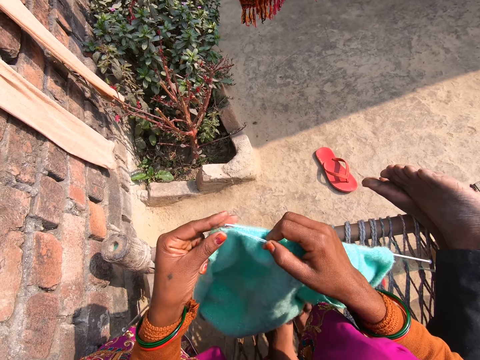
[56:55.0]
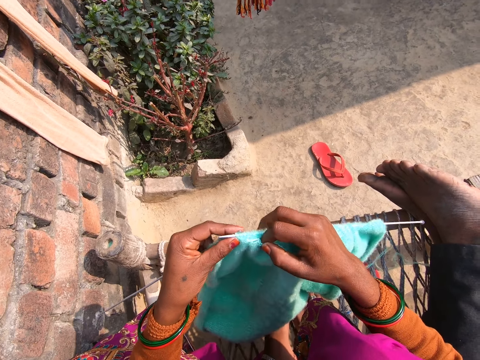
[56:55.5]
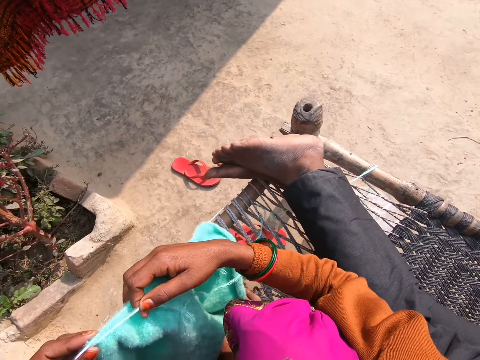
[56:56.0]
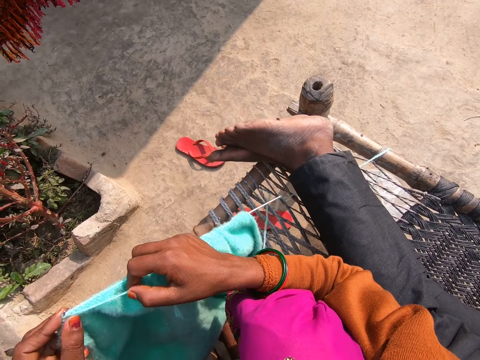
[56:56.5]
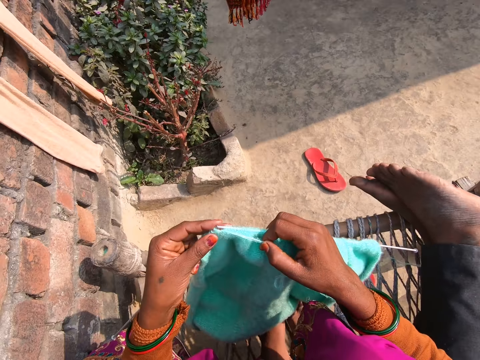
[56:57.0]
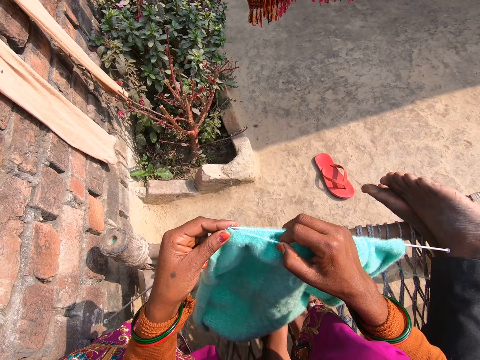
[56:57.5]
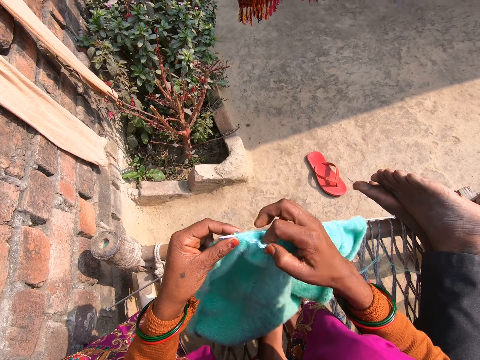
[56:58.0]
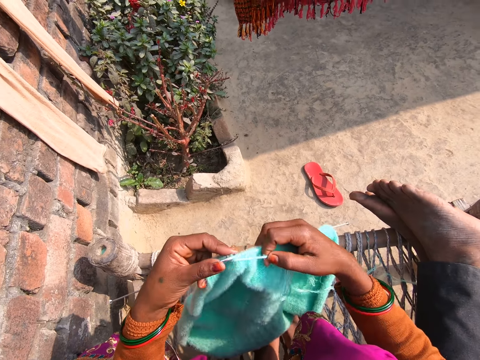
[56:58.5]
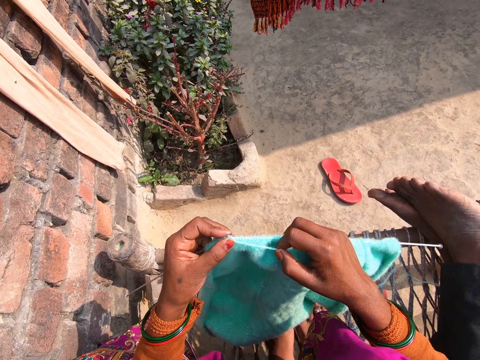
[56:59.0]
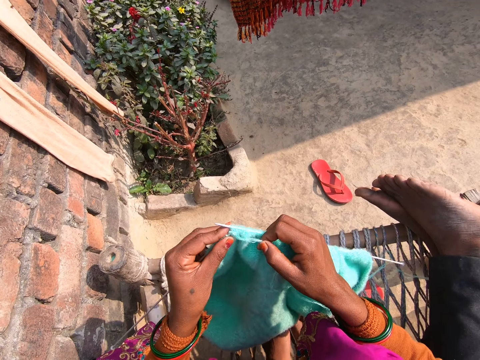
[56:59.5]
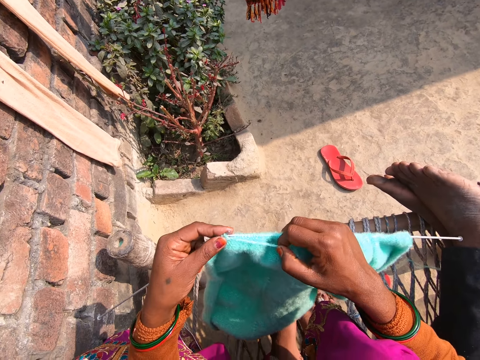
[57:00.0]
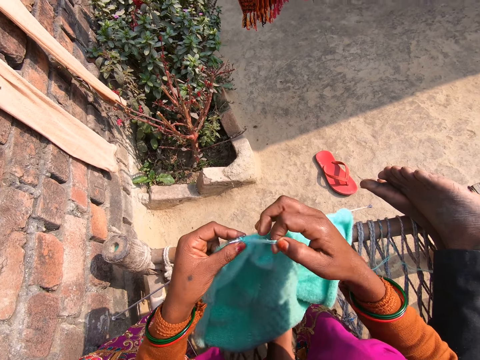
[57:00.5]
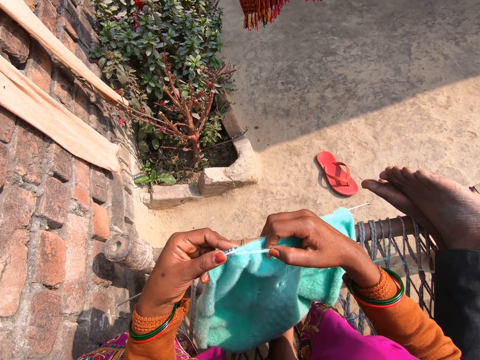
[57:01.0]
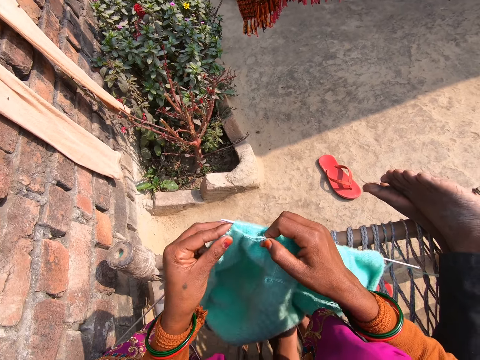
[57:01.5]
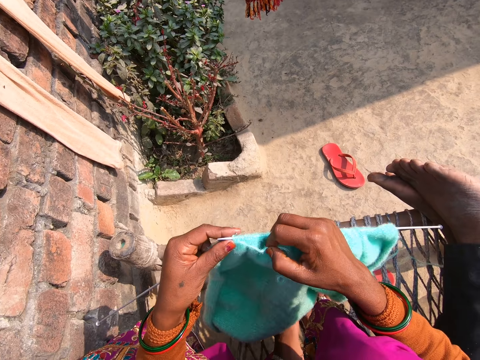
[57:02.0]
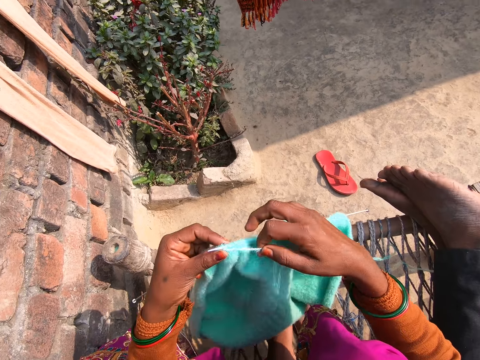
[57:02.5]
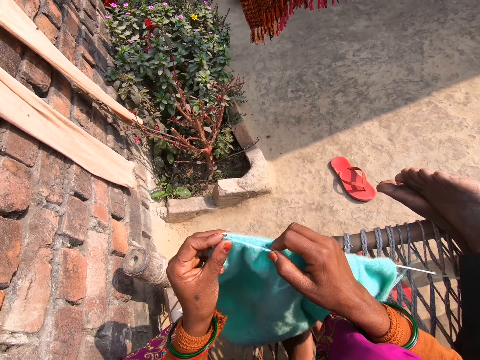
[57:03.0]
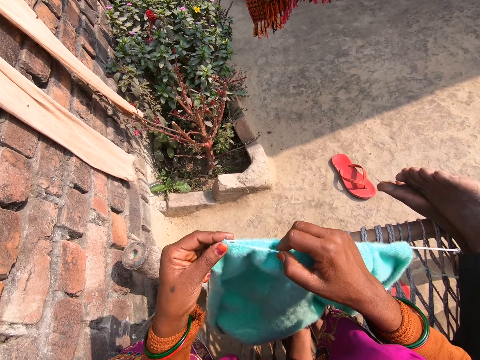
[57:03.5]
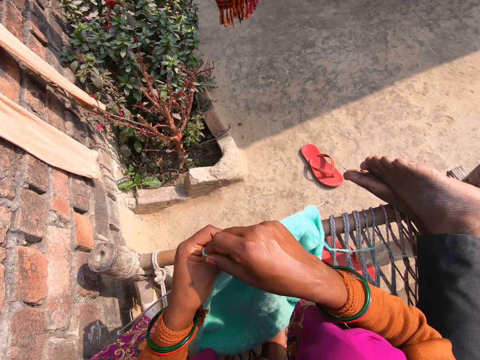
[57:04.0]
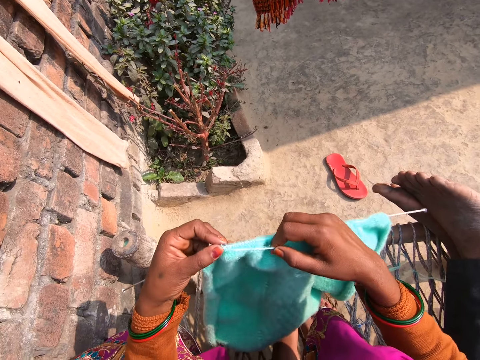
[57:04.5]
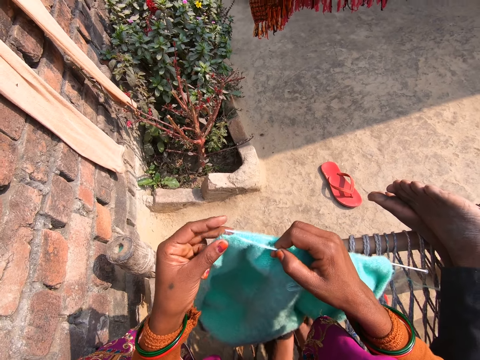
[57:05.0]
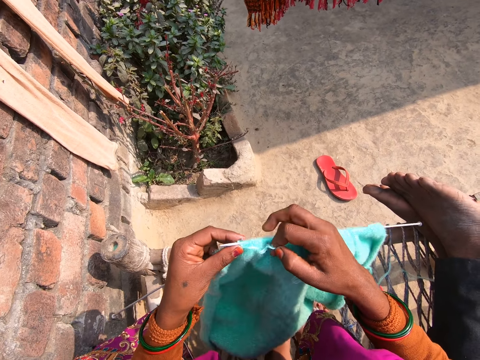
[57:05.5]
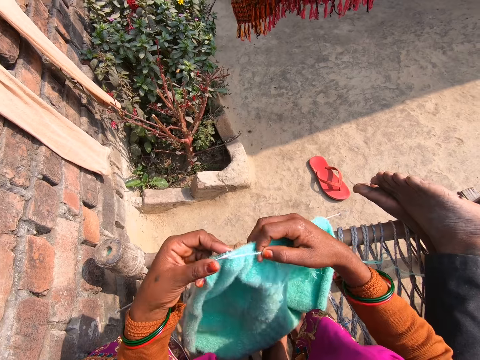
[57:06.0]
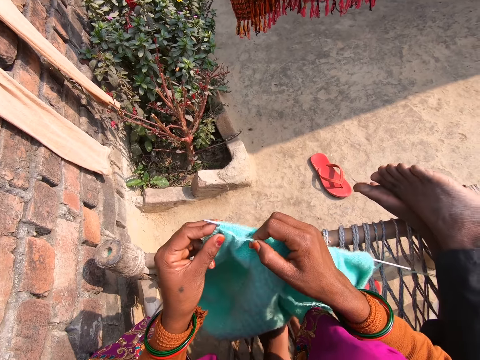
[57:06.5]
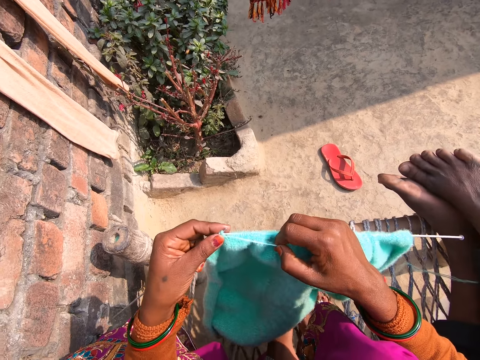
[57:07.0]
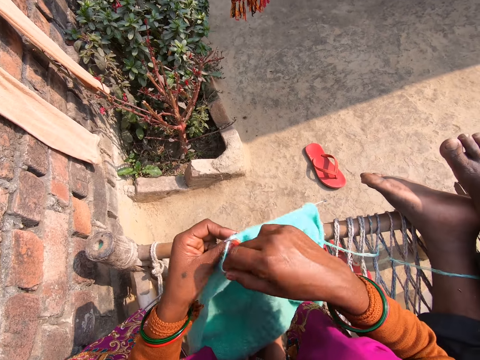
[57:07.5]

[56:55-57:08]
The camera wearer knits a piece of cloth.

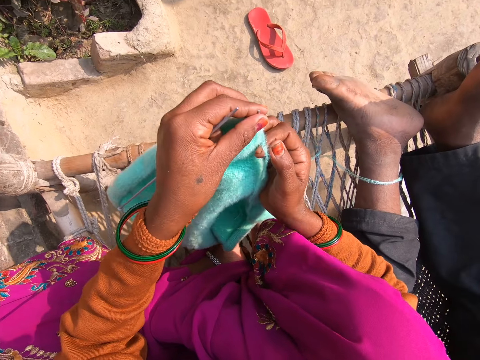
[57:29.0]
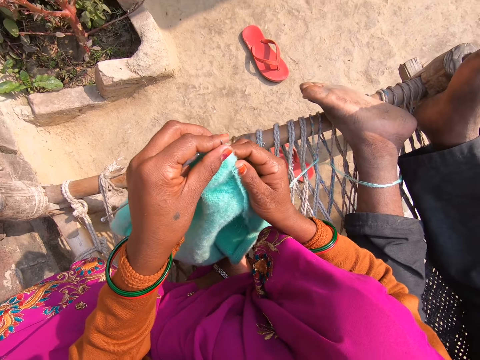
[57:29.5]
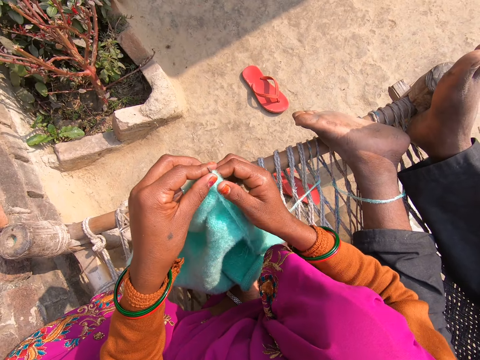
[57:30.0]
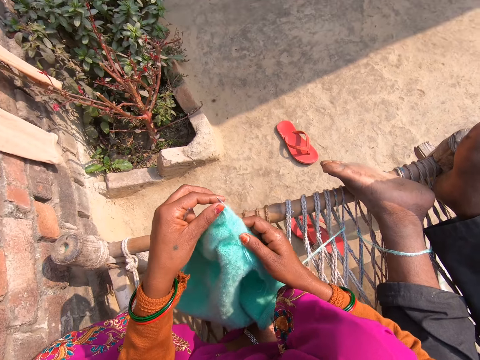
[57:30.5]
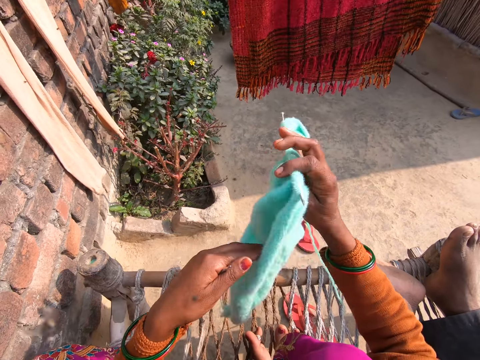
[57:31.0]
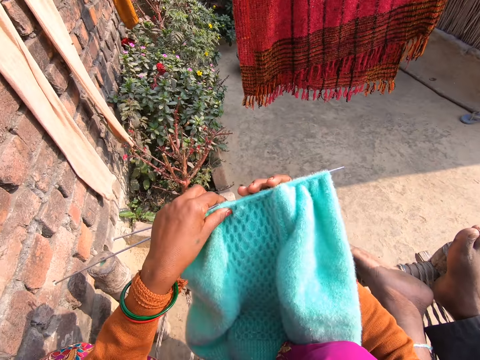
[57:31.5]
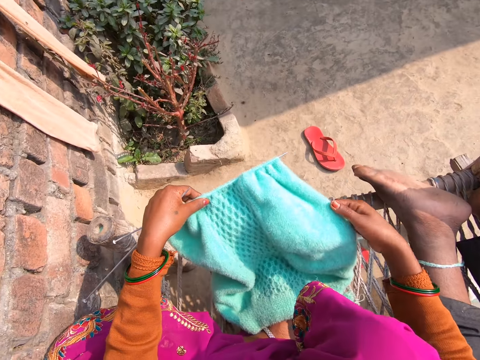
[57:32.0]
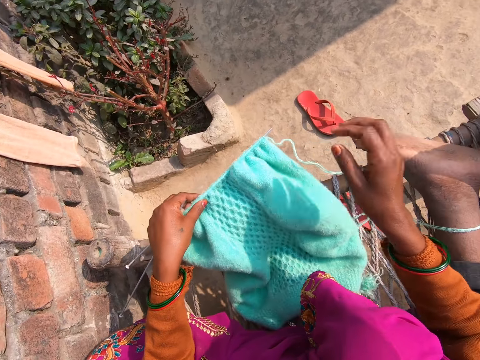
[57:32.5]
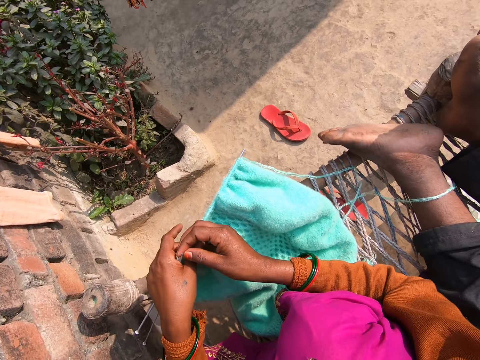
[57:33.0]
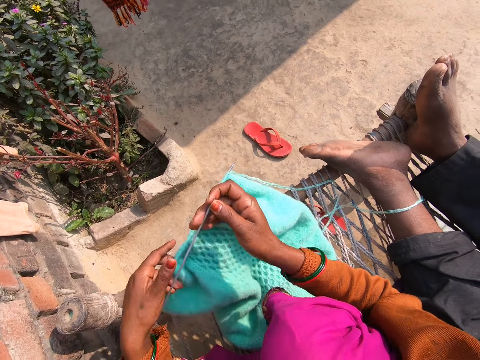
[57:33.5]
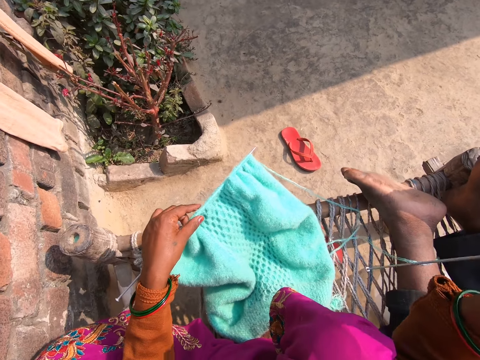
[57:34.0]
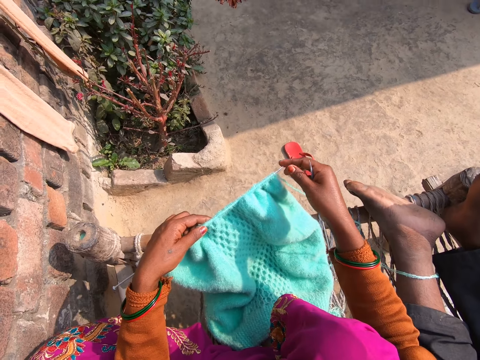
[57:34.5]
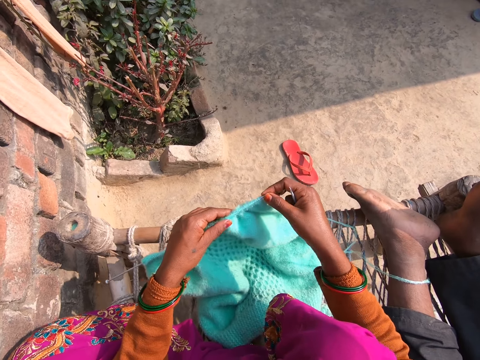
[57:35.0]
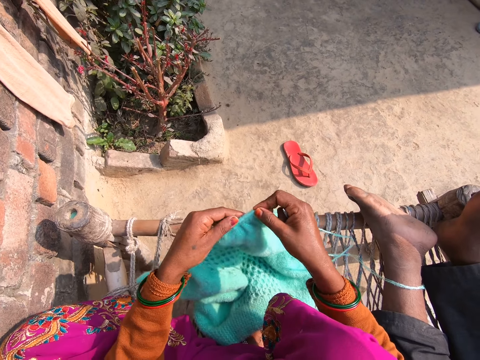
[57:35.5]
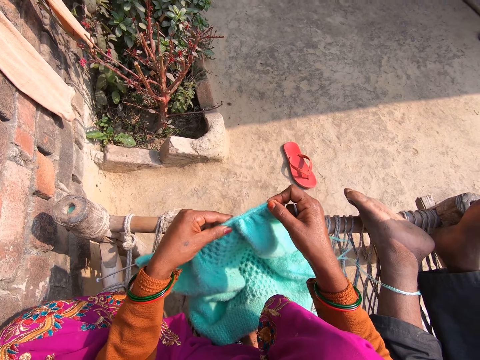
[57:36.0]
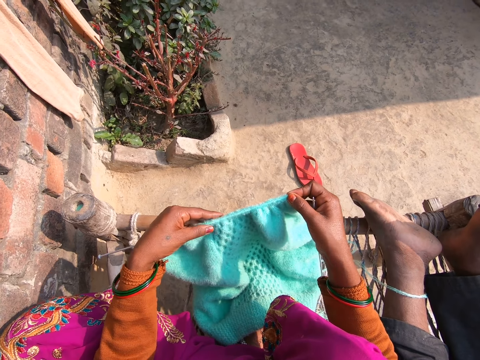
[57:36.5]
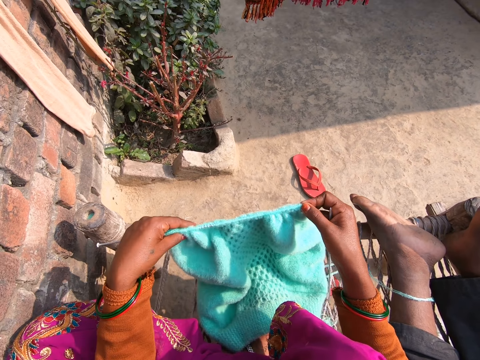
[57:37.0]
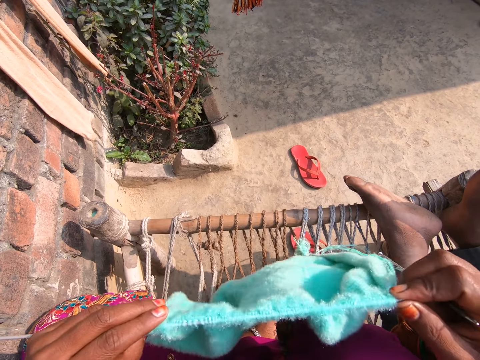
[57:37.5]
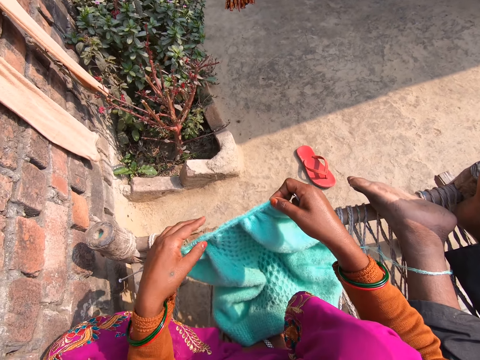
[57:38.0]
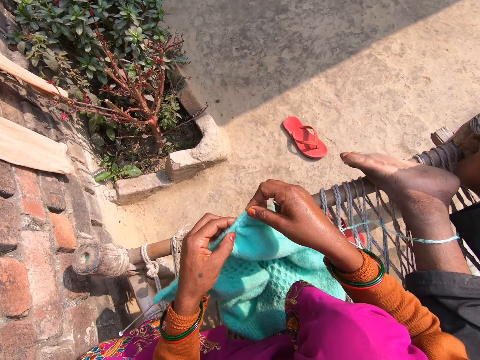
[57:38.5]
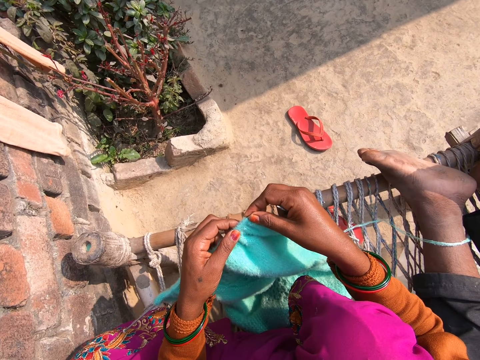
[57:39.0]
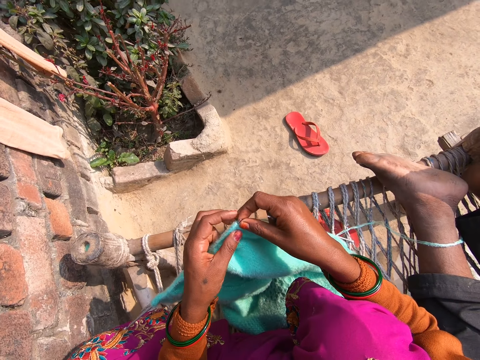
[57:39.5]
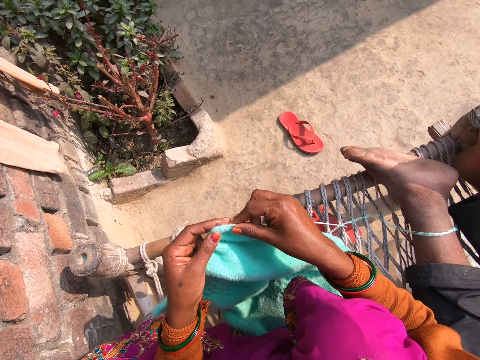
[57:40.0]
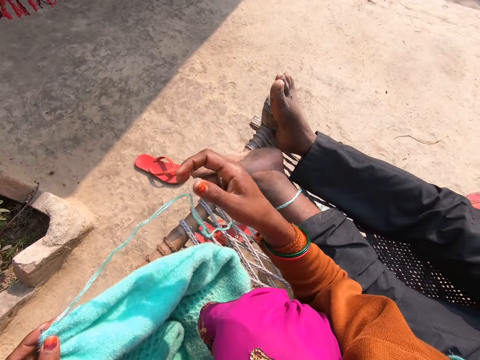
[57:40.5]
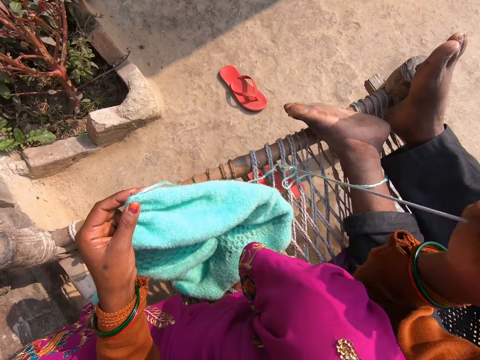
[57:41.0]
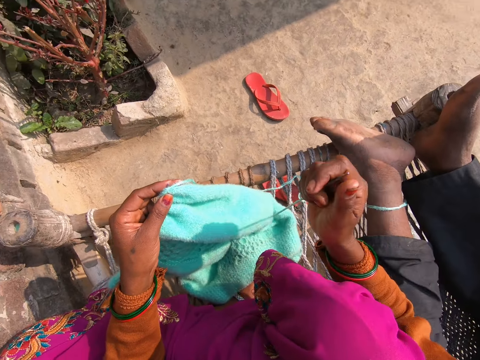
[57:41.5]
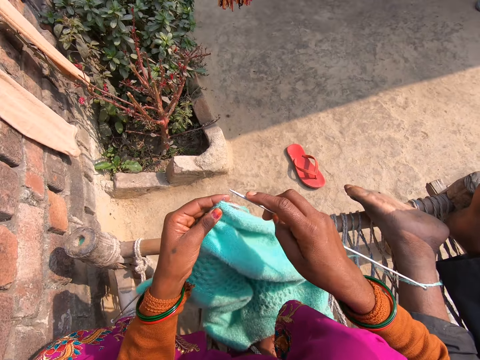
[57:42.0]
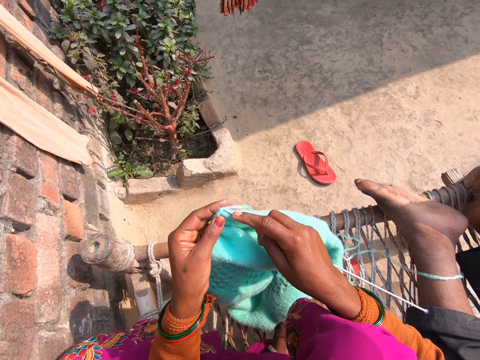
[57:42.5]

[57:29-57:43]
The camera wearer adjusts the knitted cloth. They turn the cloth. They fasten the fabric. They adjust the knitted cloth. They knit the fabric with wool and knitting pins.
